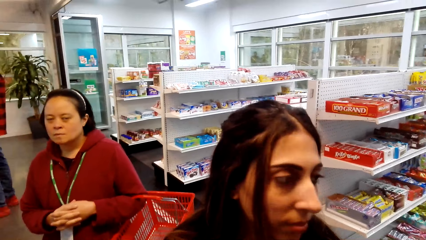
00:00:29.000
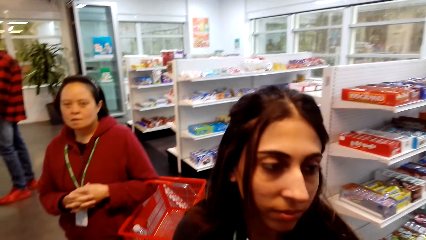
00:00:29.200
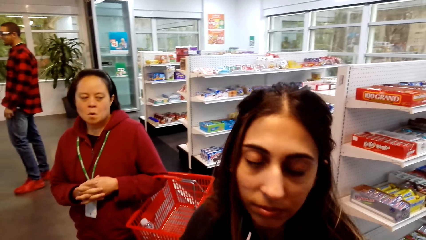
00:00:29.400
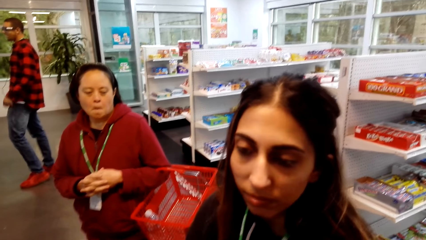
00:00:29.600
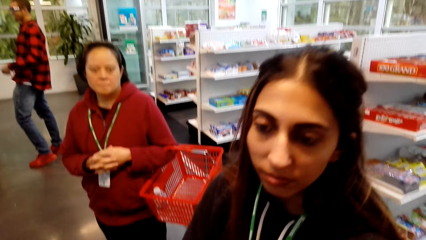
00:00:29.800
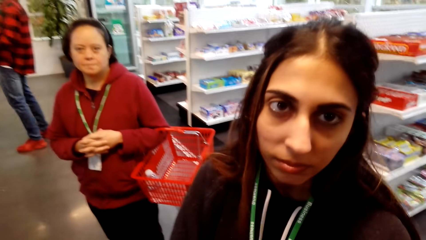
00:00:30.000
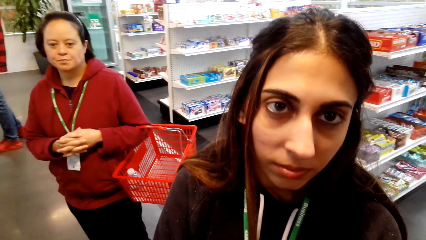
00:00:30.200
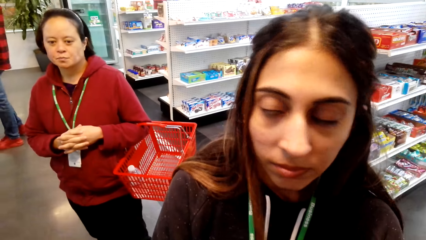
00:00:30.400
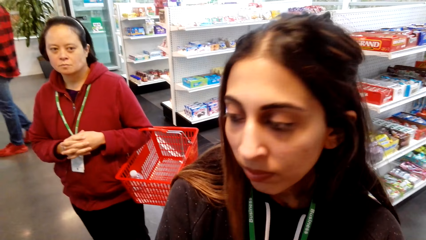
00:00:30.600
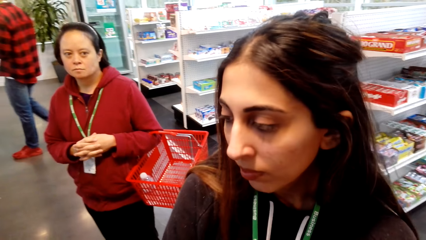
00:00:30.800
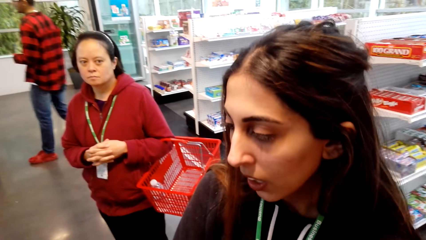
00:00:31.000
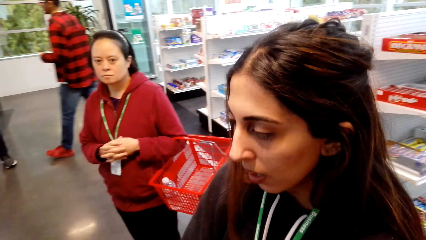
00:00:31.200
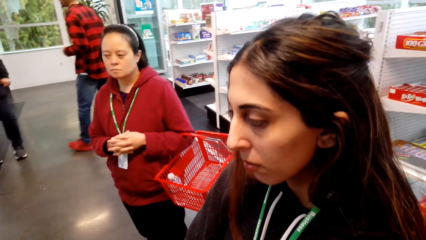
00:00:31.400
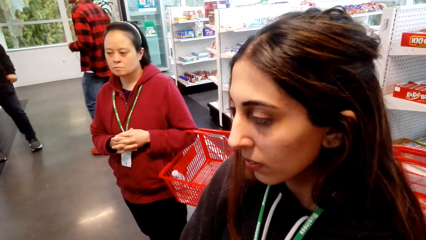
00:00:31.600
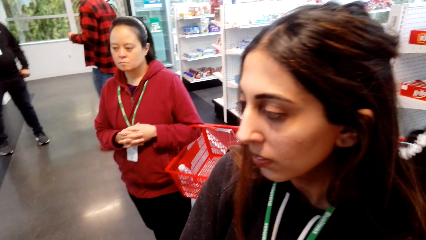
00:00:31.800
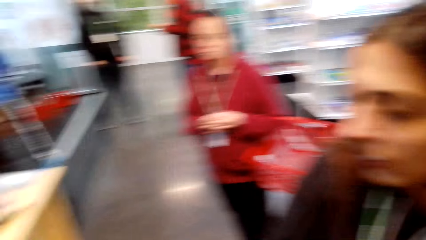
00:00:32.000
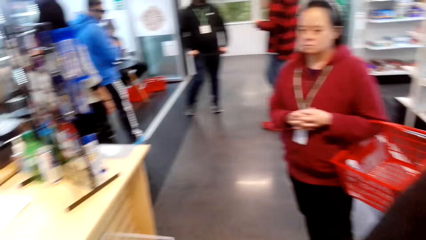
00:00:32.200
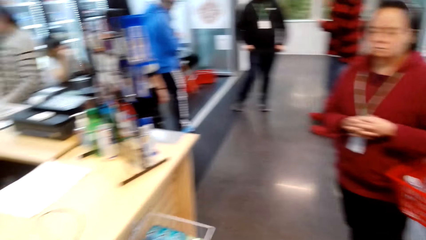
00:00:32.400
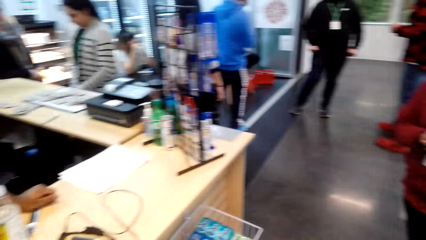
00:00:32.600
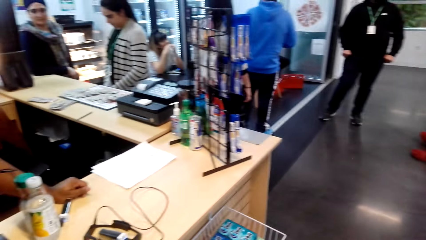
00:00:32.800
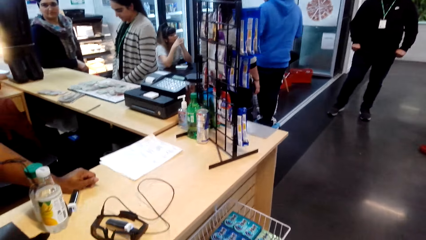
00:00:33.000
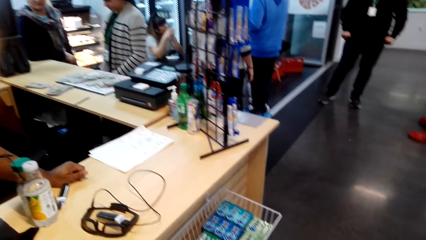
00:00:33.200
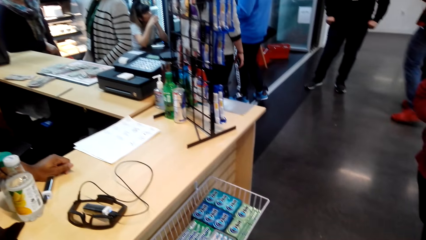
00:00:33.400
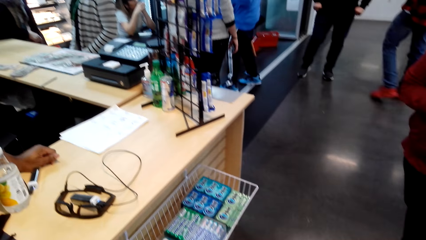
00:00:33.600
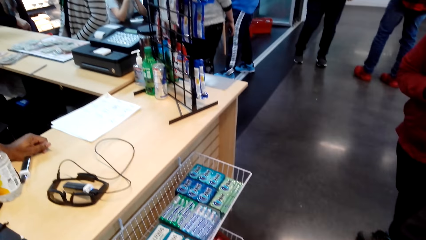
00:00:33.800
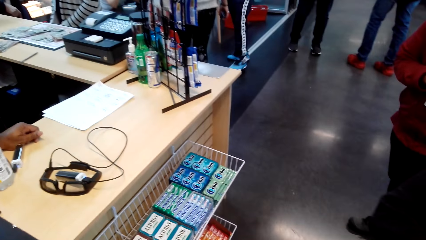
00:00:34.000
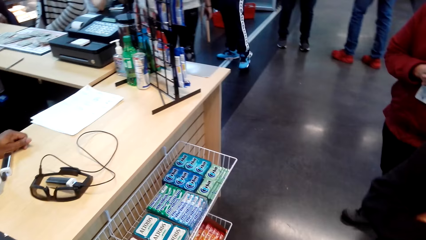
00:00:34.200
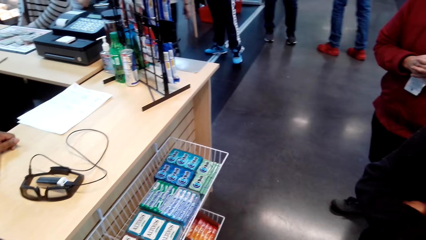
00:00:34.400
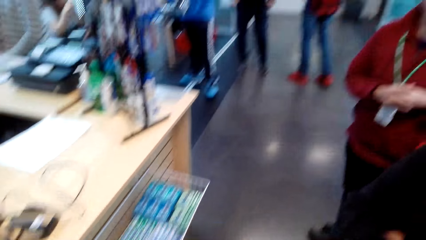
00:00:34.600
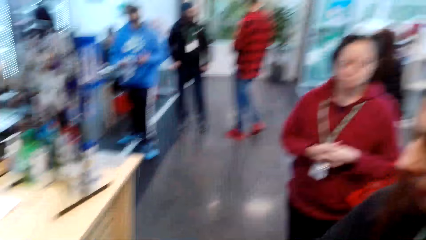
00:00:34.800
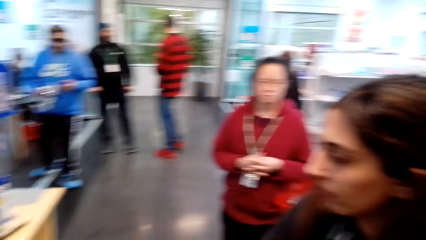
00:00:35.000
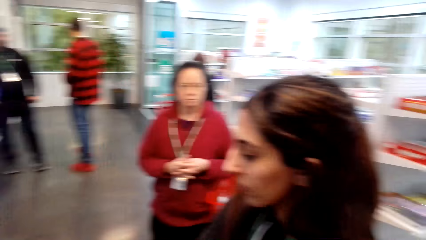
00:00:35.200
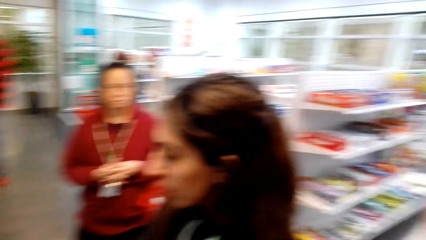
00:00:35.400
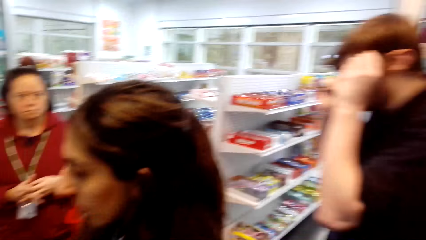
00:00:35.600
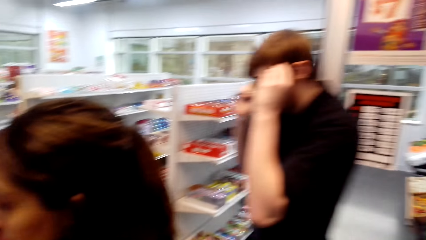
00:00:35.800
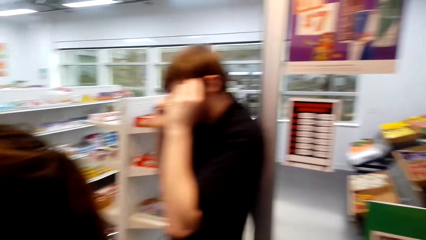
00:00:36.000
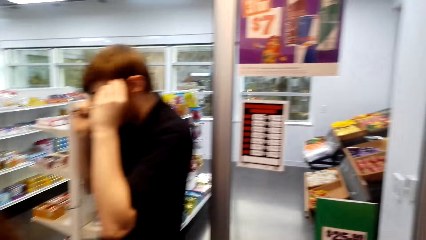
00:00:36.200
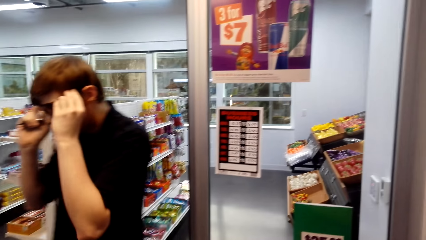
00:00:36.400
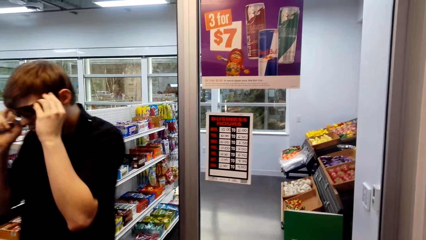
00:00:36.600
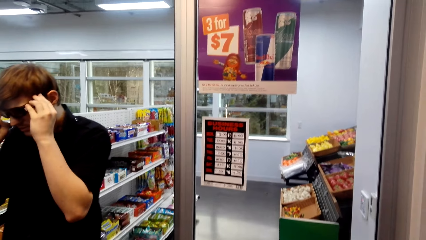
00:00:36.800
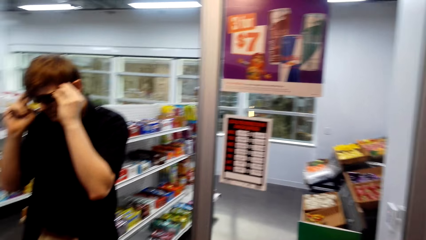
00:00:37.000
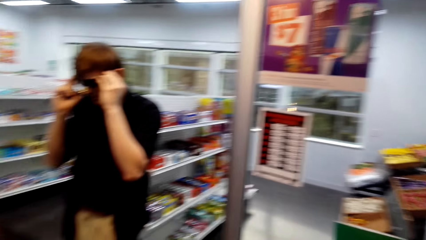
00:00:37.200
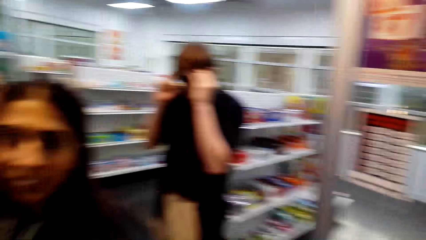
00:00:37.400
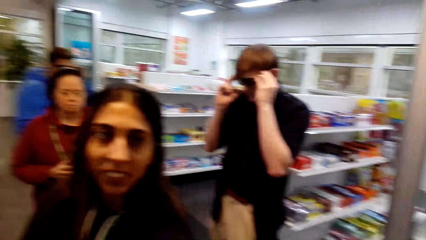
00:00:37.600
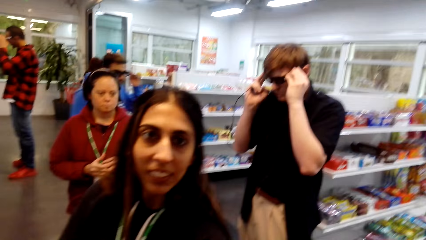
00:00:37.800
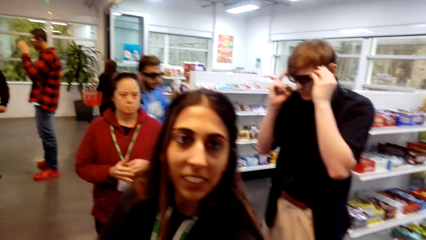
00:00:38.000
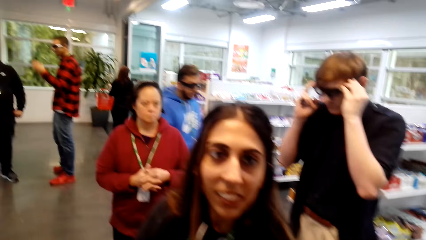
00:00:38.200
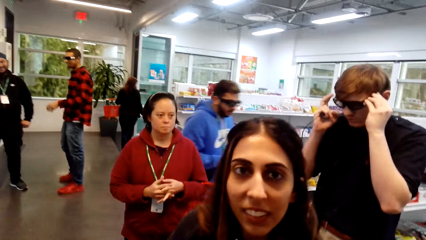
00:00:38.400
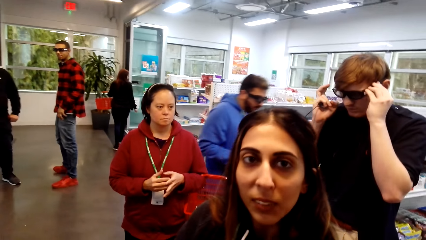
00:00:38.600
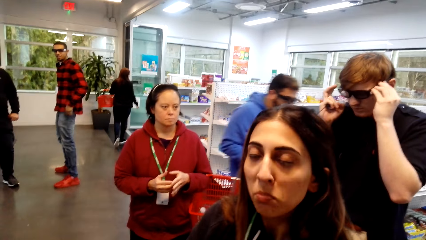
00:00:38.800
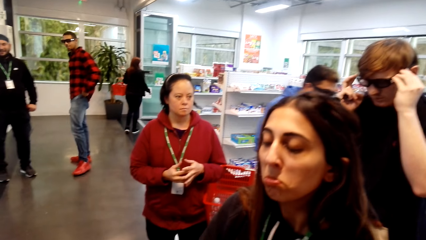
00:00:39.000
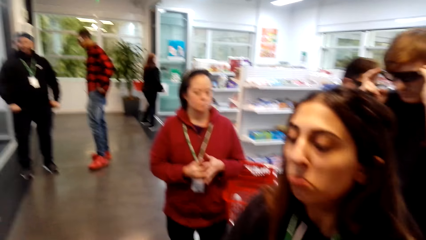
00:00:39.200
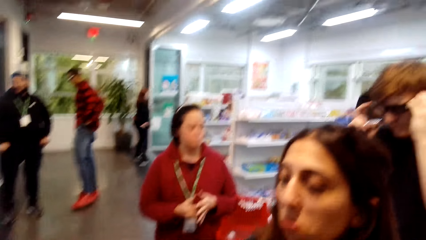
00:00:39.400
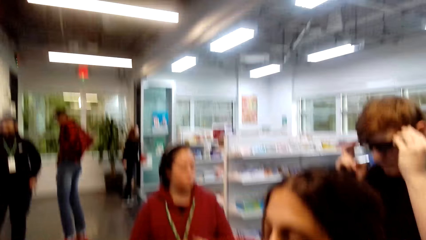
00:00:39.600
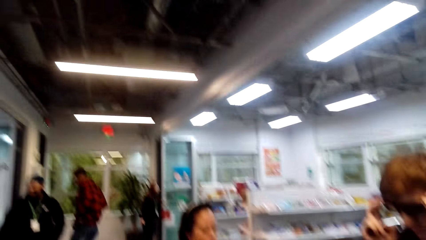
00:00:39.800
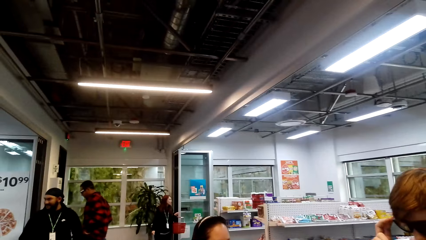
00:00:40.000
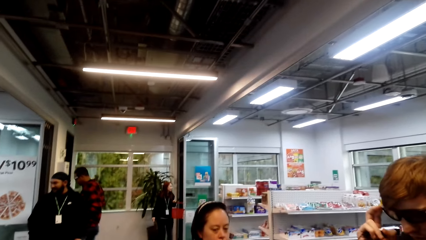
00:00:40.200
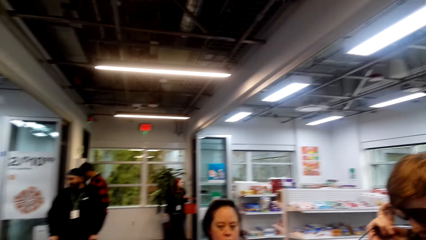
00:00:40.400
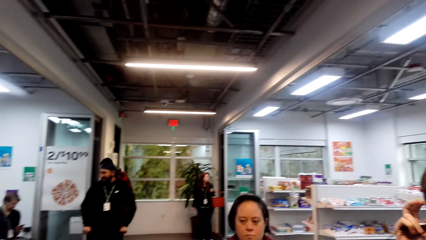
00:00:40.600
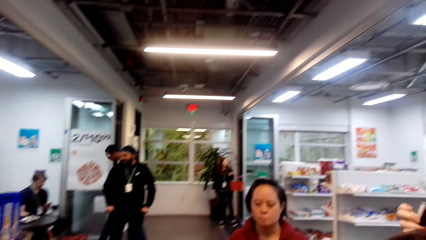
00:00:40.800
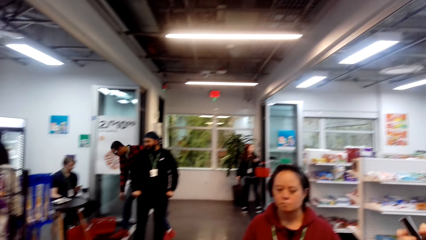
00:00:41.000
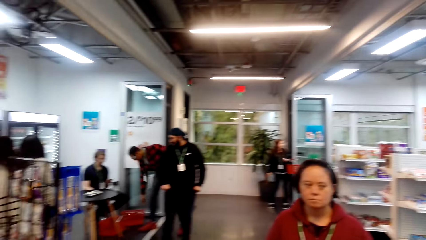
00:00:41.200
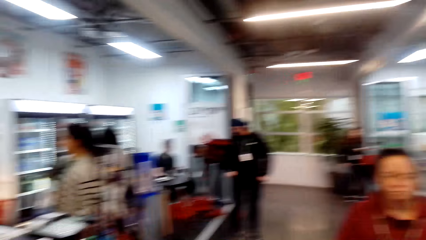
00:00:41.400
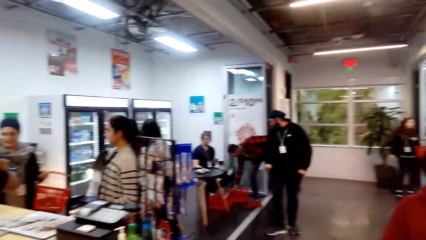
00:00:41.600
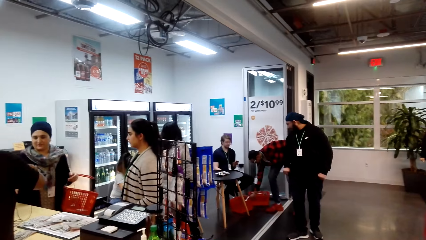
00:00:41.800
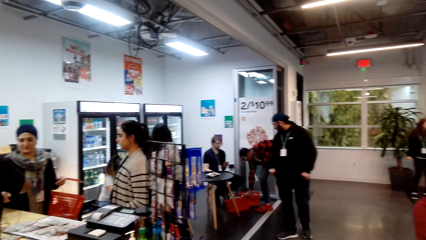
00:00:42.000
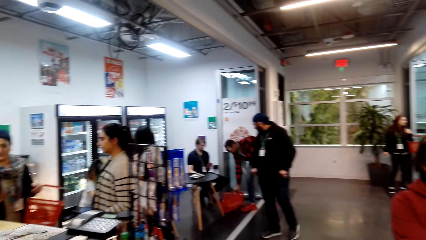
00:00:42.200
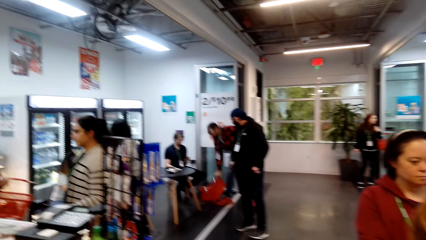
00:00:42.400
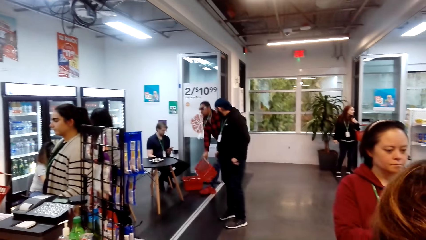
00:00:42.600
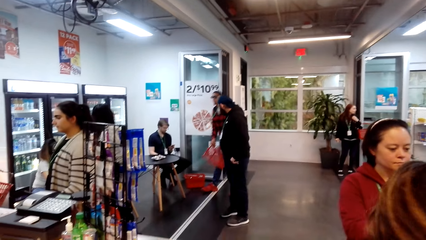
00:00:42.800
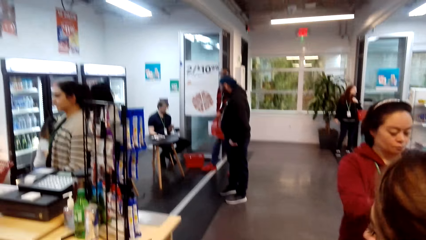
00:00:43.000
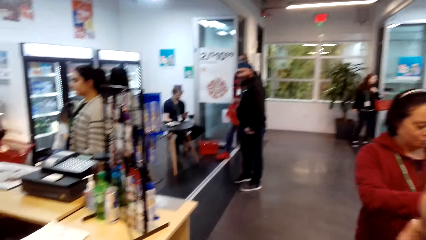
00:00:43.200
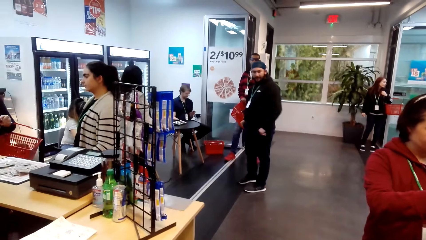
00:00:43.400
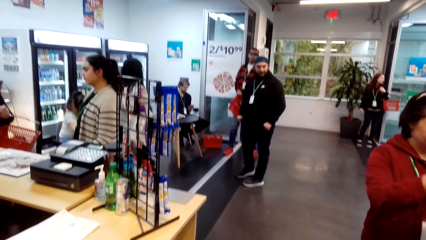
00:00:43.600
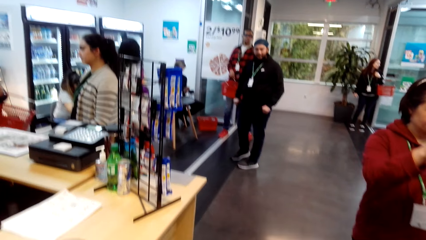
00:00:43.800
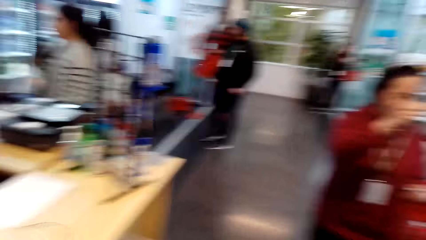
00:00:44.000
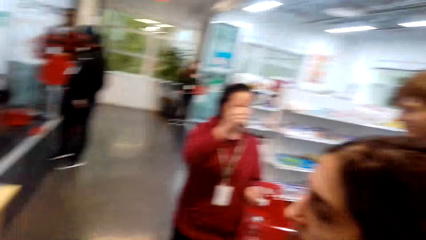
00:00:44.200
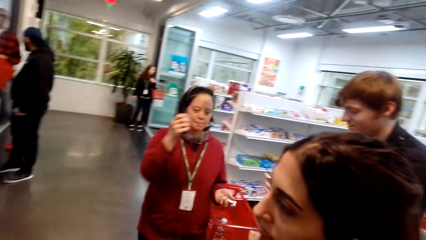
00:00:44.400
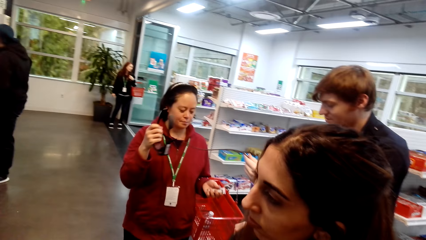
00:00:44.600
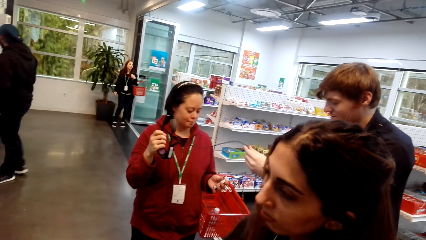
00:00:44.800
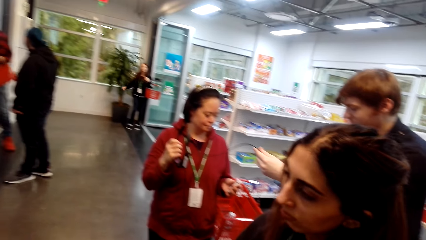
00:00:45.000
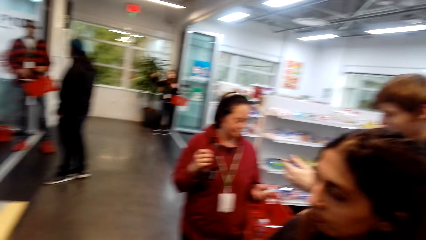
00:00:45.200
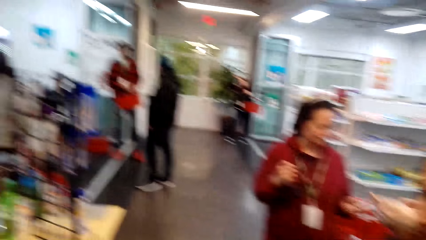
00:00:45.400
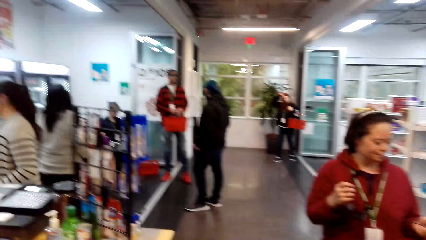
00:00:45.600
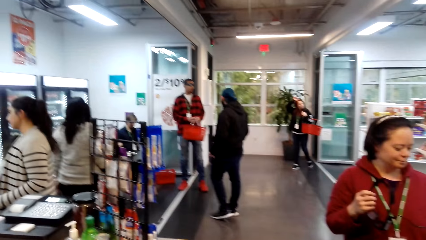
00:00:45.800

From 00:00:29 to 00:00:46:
The camera wearer talks to a man.
